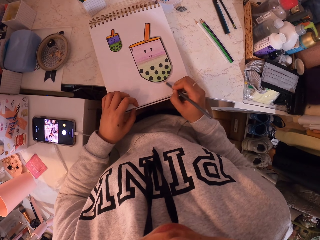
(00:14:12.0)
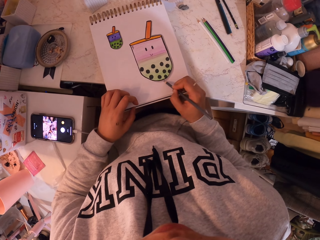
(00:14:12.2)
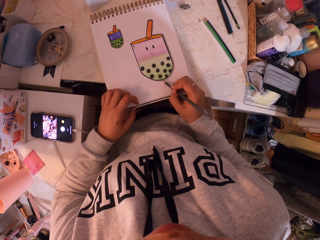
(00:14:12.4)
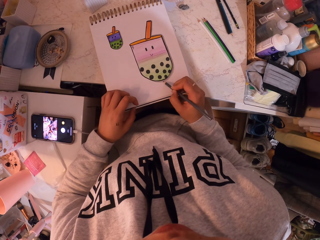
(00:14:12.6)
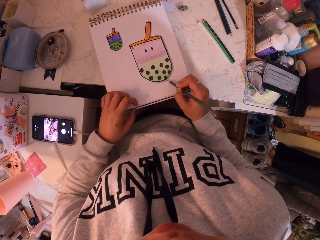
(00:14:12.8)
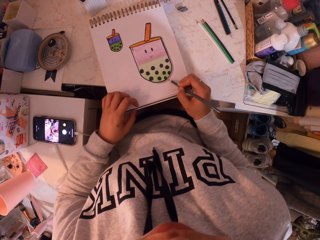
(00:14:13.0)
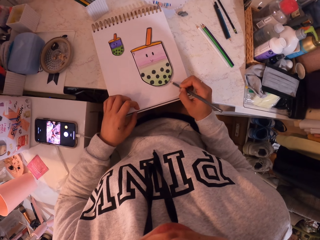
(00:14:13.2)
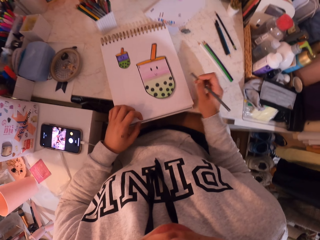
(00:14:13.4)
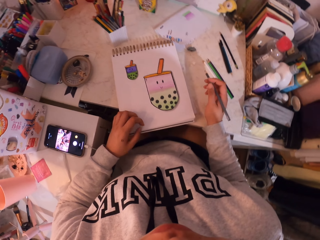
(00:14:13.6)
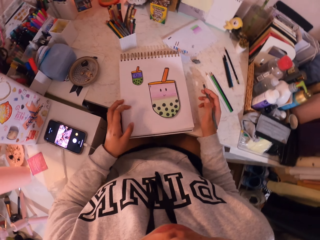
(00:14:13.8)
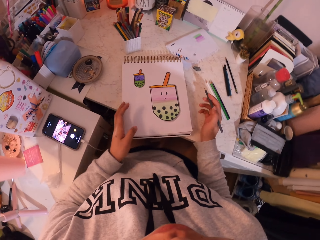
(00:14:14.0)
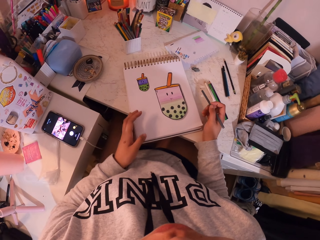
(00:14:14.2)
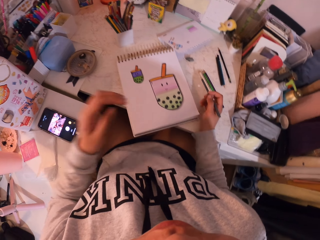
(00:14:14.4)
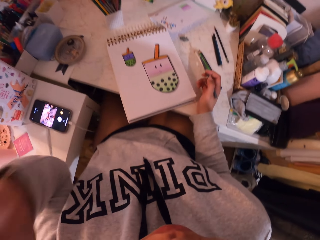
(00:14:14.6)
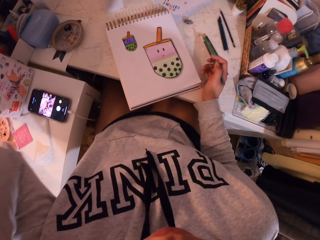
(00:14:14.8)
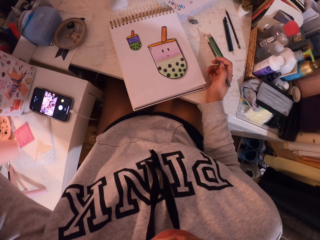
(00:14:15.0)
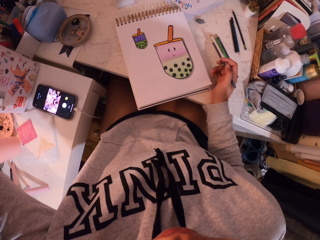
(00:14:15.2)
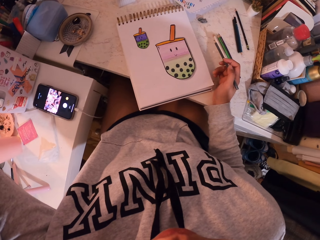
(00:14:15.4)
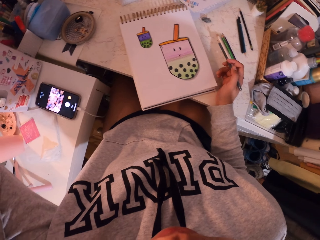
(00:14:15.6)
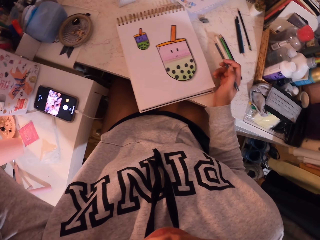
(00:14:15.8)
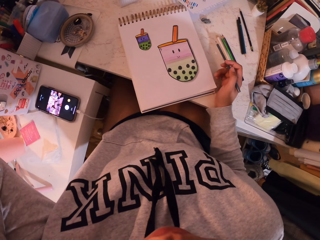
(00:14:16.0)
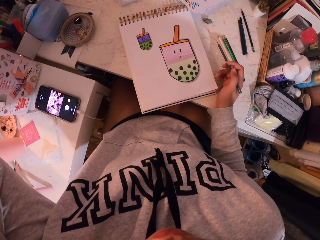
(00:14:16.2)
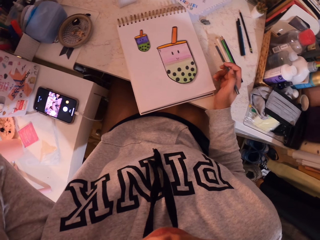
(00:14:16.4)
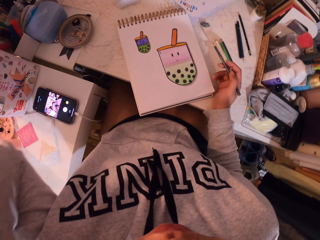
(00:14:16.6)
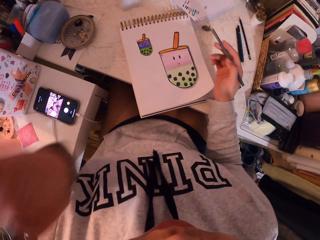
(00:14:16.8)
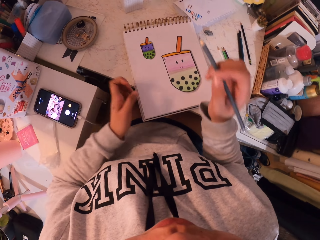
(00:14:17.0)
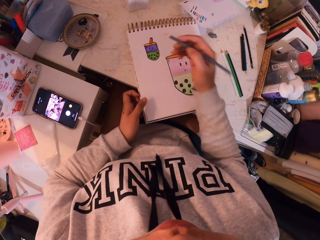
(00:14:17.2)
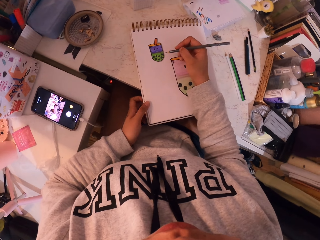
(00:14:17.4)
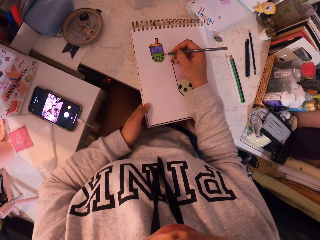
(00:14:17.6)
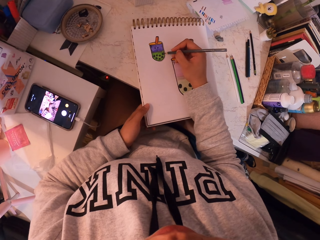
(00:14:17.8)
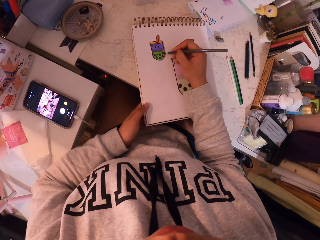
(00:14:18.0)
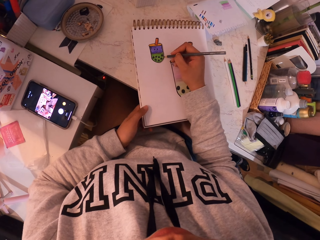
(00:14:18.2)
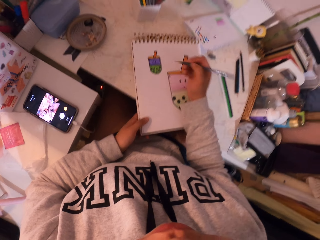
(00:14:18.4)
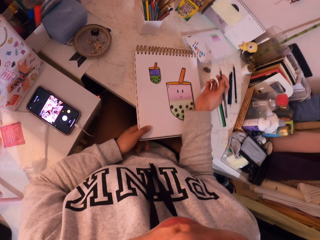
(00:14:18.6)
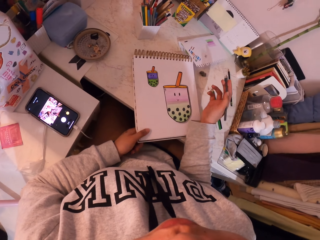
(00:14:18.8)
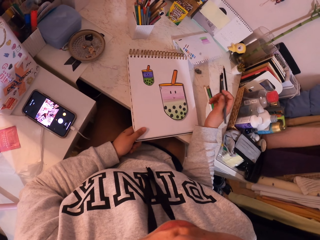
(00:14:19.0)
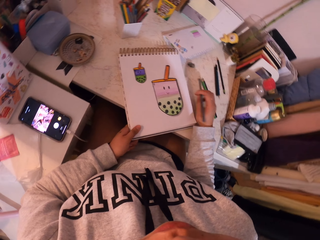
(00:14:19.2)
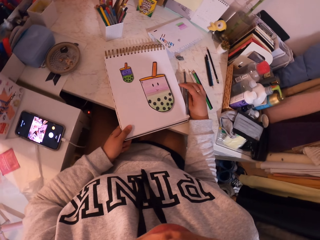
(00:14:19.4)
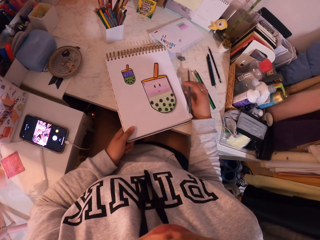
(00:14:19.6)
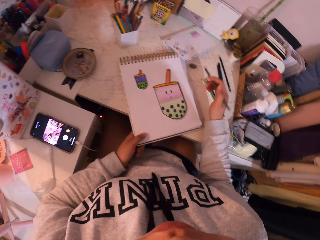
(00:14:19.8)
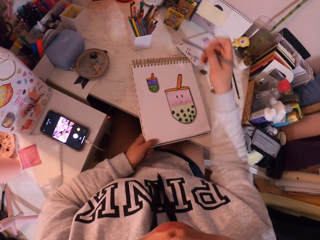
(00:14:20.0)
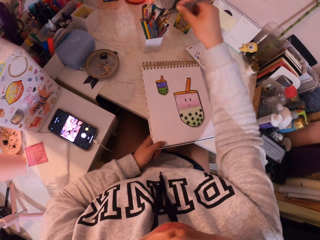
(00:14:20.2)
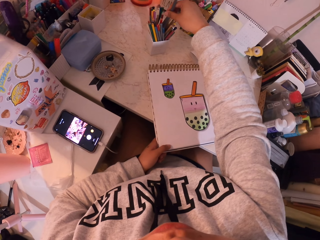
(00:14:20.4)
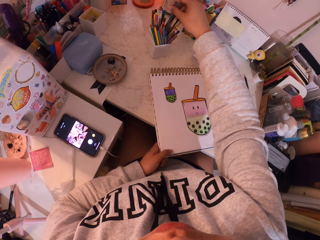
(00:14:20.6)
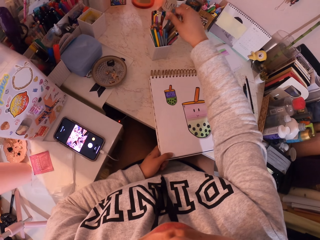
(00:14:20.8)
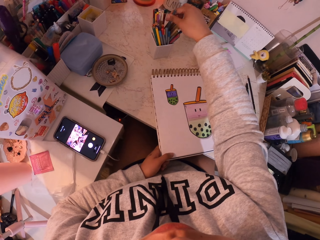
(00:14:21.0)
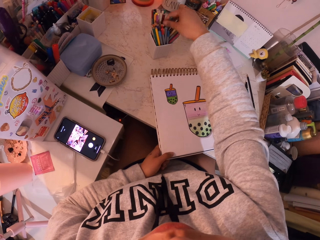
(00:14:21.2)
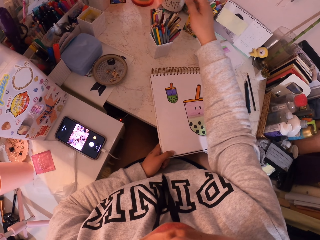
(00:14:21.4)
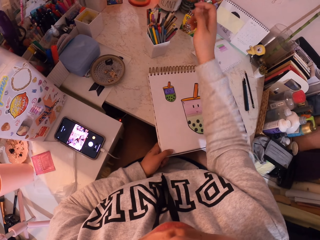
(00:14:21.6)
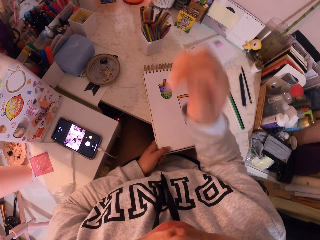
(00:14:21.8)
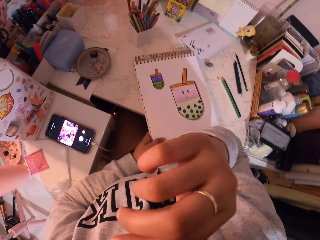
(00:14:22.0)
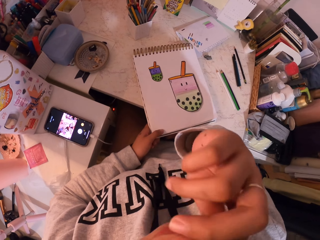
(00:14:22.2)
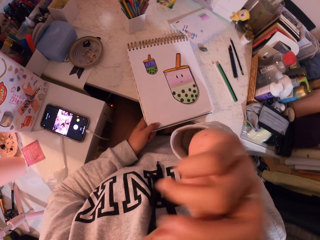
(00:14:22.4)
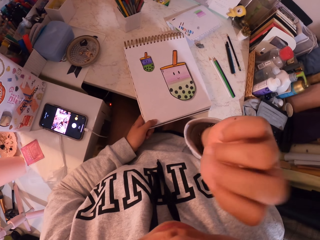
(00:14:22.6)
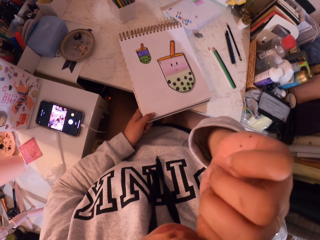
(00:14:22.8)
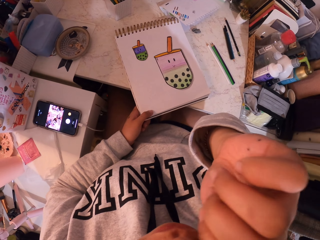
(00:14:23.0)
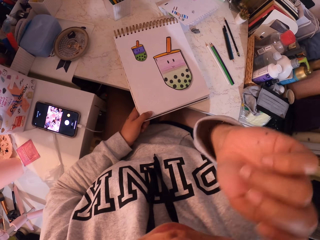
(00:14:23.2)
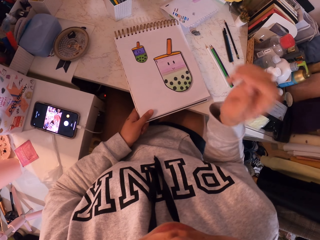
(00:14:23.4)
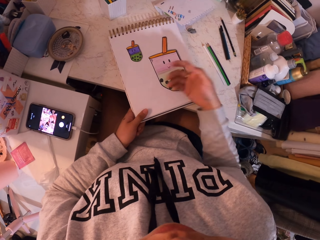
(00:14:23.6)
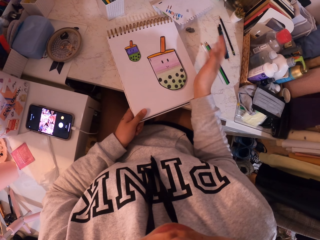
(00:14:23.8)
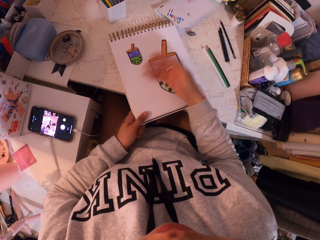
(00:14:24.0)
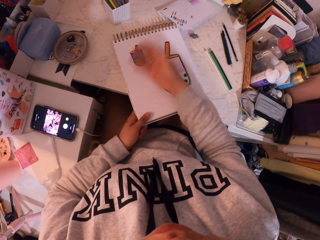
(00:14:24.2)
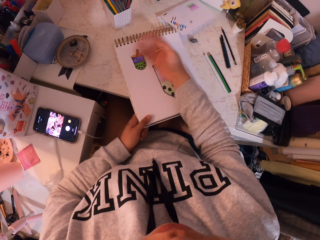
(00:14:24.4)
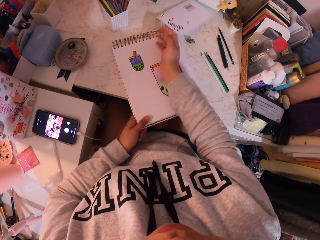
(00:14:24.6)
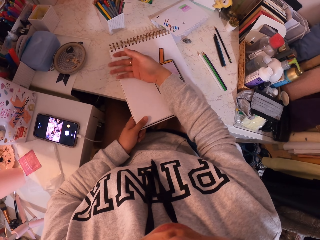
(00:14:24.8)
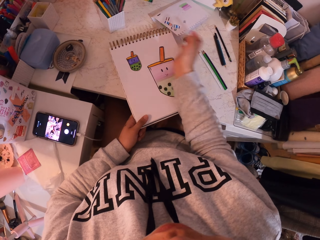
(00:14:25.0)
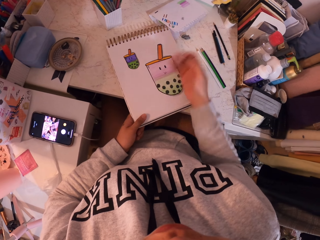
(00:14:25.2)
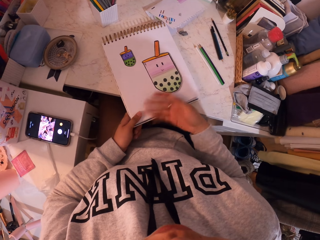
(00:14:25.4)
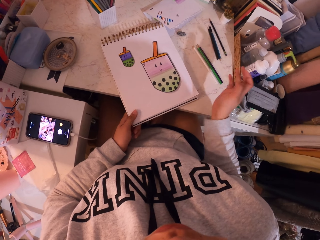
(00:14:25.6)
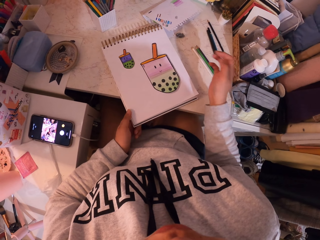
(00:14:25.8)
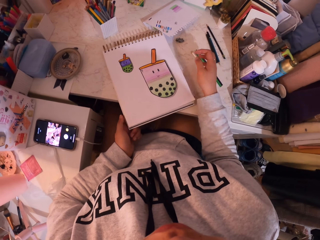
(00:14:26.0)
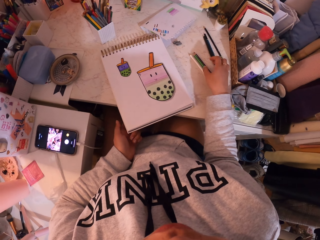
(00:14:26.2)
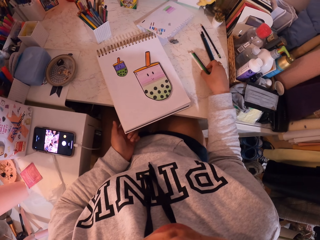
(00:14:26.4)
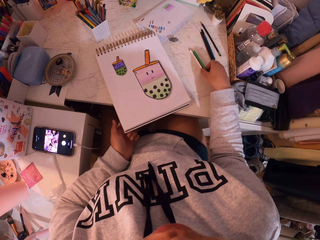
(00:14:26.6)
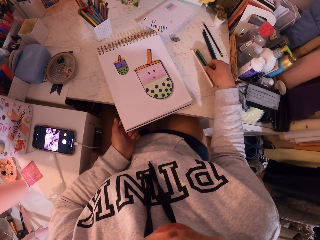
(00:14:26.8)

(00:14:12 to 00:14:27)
The camera wearer pushes the book aside. They fix the camera. They draw with a pencil. They put the pencil in the pencil holder. They touch the face. They hold the book with the left hand. They swipe the booklet with the hand. They clean the book.

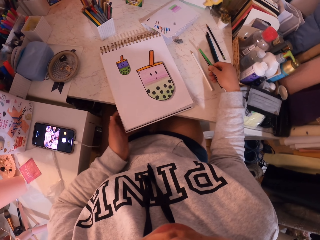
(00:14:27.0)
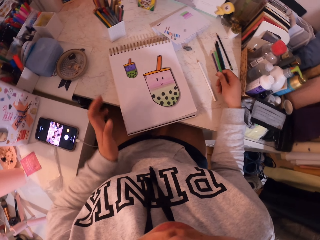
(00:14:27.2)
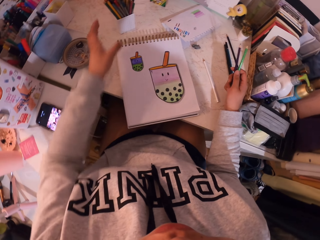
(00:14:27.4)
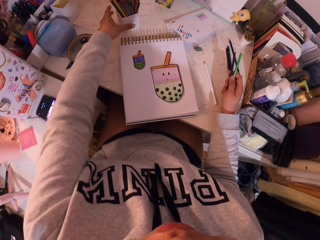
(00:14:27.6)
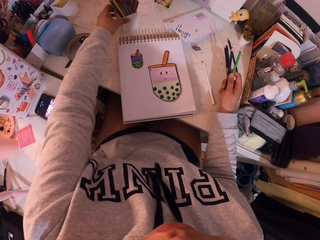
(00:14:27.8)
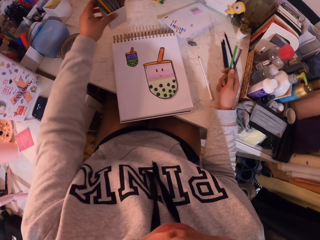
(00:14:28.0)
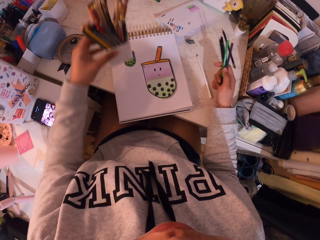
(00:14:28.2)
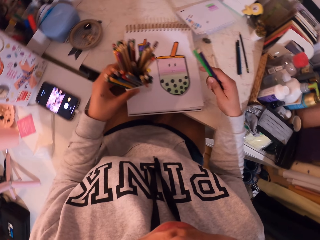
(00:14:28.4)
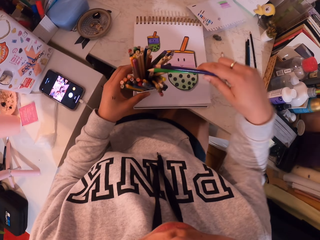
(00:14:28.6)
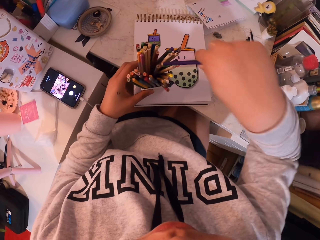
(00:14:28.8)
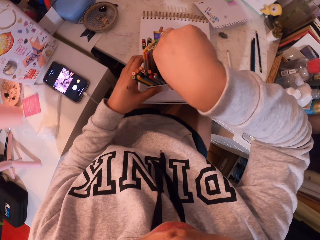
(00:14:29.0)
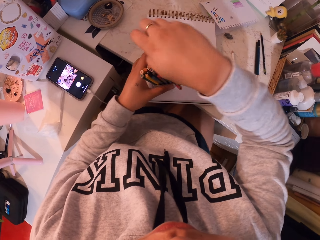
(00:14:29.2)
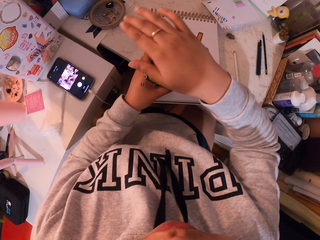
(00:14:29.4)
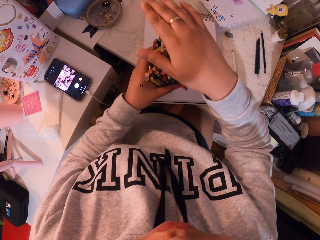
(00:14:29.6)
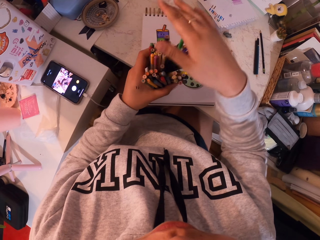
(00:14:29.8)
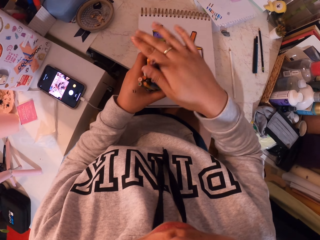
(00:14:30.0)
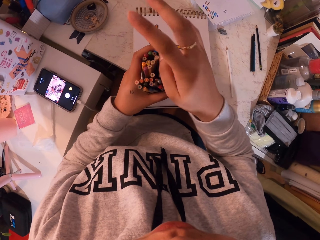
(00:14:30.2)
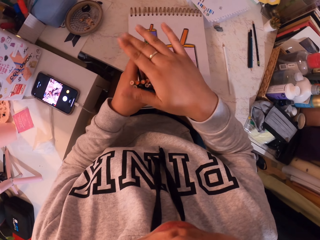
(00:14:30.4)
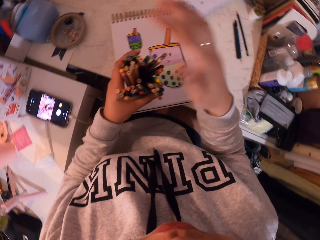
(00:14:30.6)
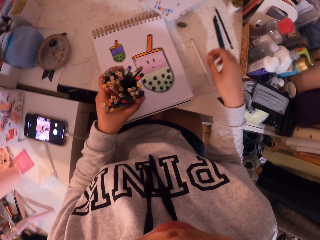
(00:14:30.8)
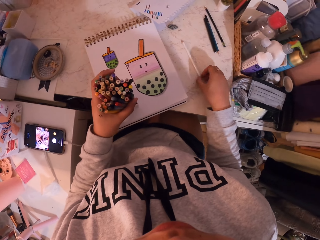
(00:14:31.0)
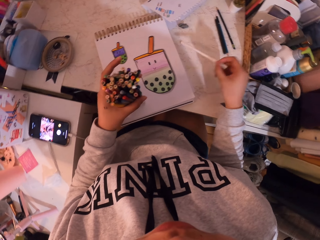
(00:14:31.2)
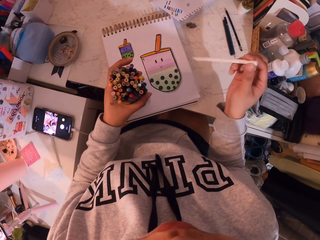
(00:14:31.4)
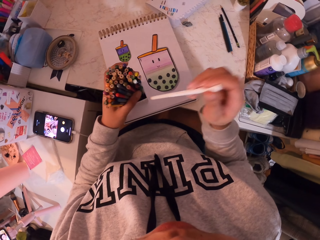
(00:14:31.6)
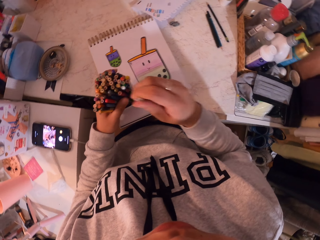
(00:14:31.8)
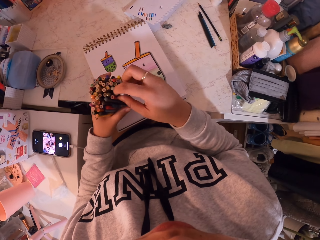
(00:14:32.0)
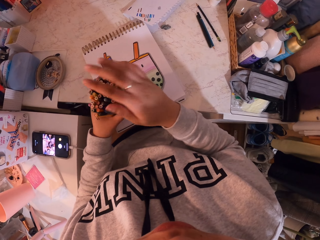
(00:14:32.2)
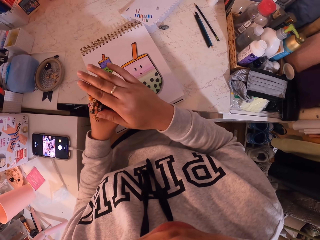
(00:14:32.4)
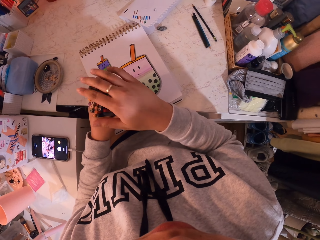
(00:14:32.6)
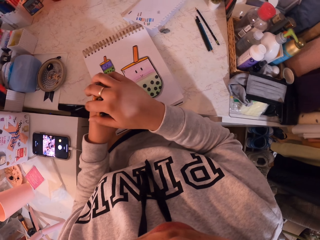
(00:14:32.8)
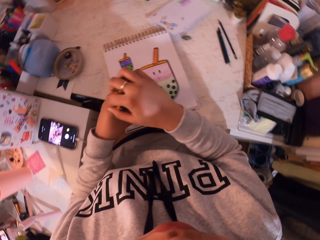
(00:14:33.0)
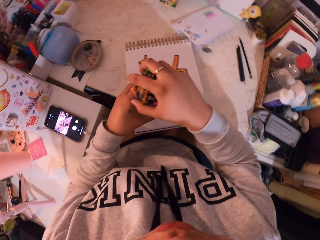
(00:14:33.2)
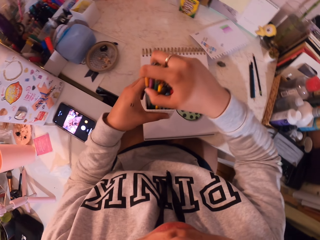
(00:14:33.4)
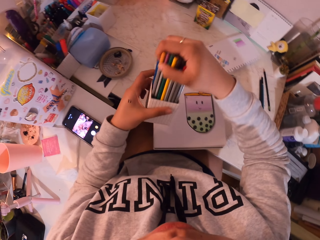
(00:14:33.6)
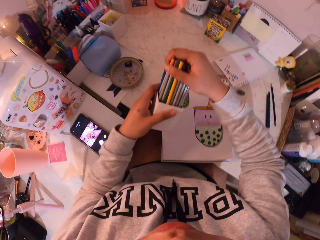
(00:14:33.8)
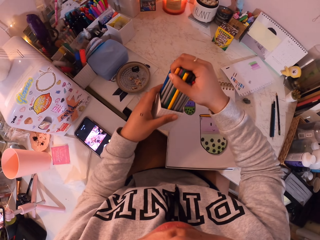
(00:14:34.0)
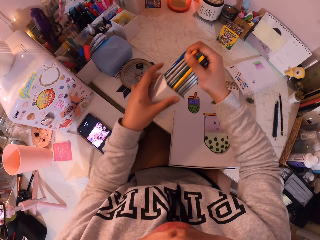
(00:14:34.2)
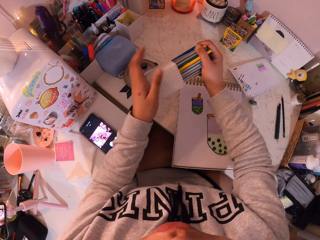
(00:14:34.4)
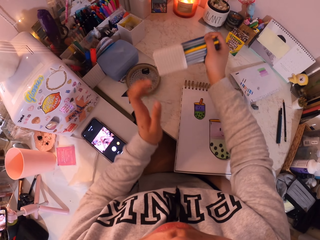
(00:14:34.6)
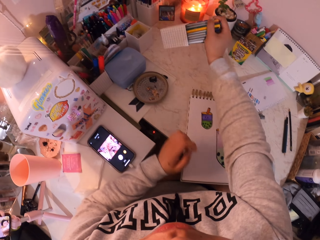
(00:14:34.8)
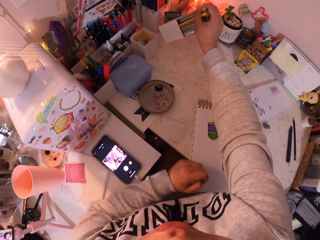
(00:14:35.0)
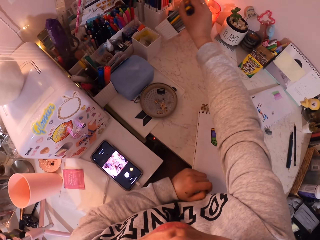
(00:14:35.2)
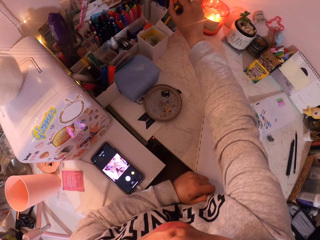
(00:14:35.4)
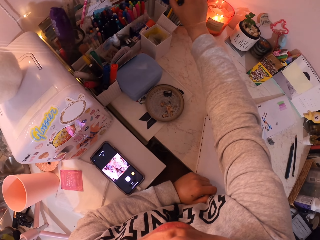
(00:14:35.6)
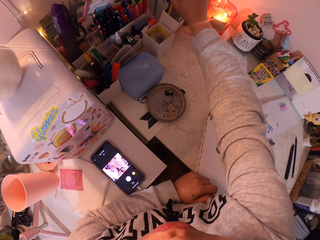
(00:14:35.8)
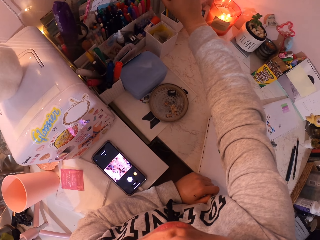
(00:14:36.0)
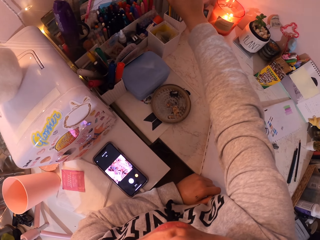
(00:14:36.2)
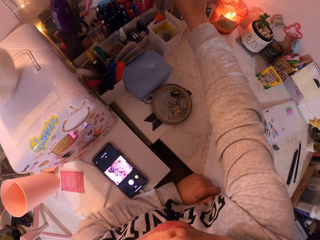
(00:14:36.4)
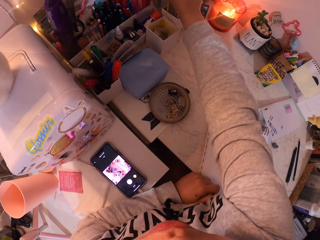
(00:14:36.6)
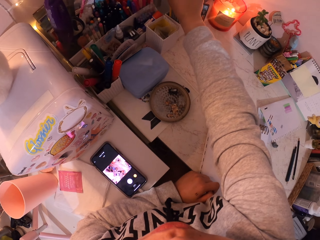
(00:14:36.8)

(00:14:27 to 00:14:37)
The camera wearer picks up a pencil. They pick up a pencil holder. They put the pencils in the holder. They pick up a pencil. They put the white pencil in the holder. They put the holder on the table.
